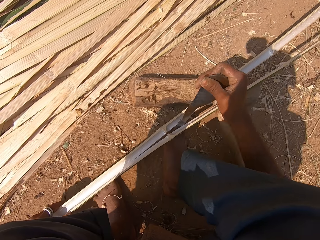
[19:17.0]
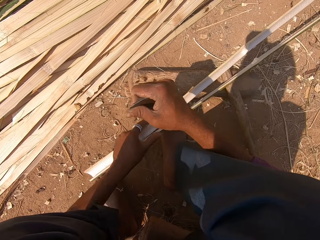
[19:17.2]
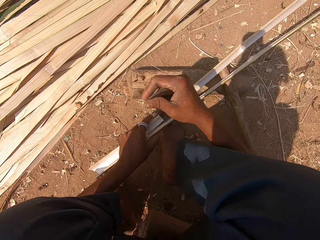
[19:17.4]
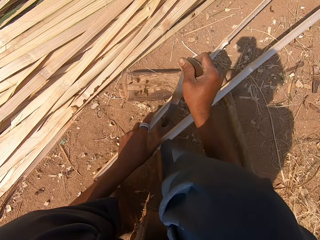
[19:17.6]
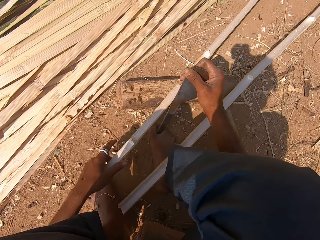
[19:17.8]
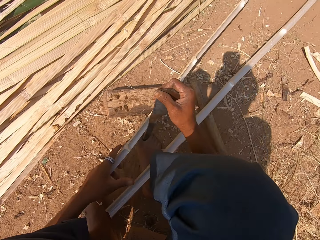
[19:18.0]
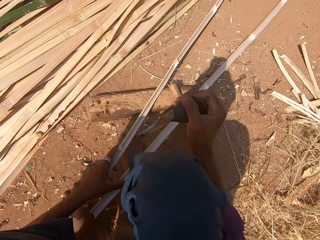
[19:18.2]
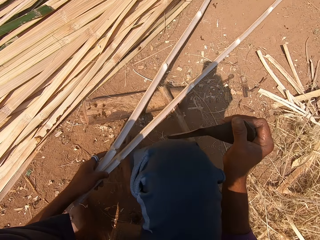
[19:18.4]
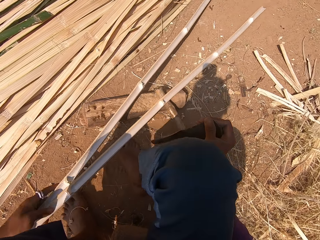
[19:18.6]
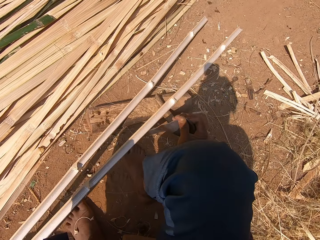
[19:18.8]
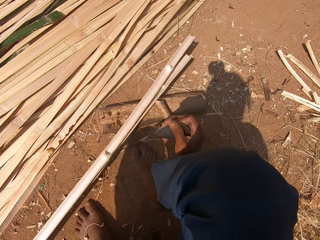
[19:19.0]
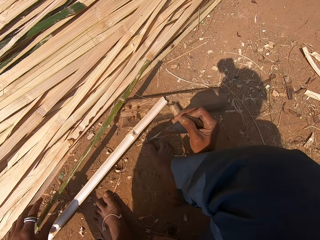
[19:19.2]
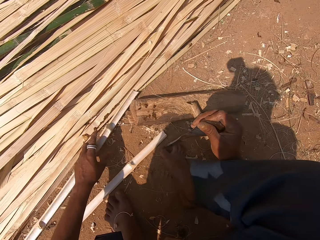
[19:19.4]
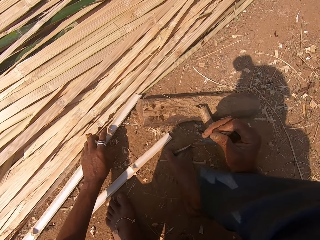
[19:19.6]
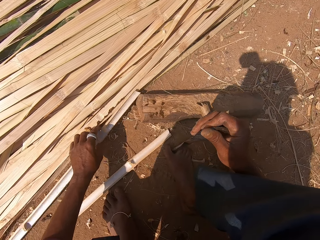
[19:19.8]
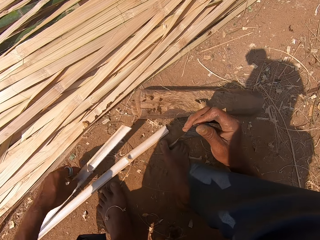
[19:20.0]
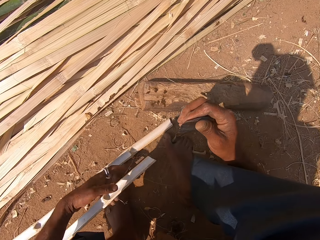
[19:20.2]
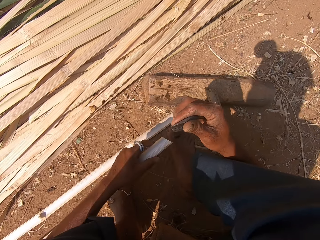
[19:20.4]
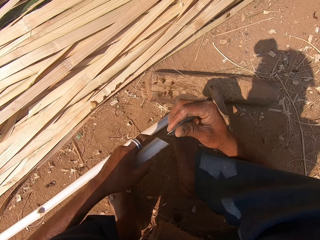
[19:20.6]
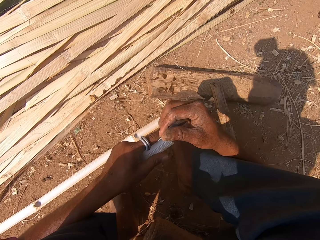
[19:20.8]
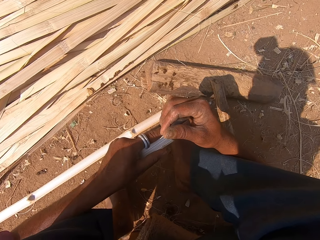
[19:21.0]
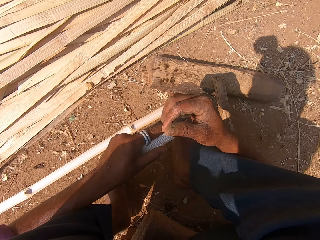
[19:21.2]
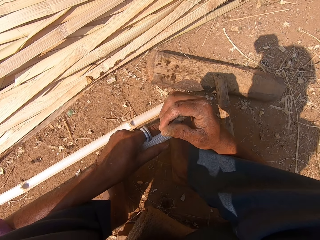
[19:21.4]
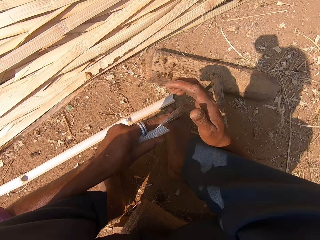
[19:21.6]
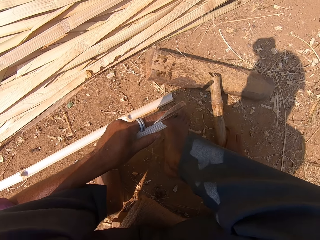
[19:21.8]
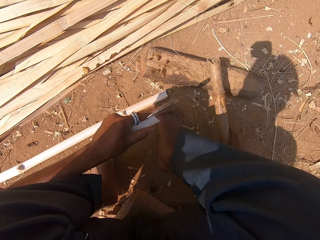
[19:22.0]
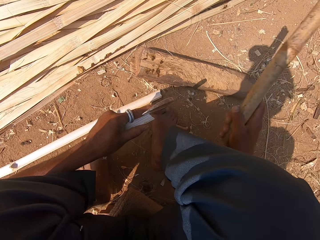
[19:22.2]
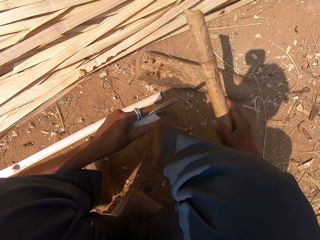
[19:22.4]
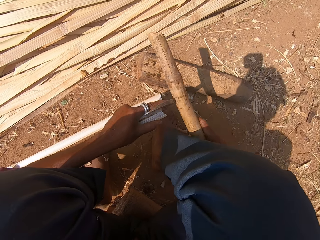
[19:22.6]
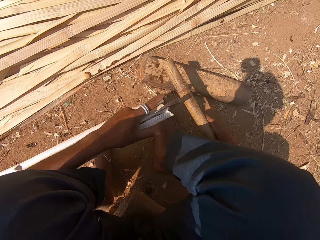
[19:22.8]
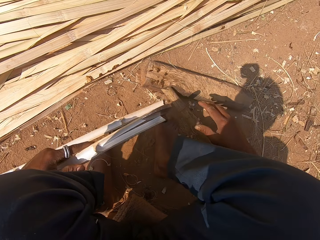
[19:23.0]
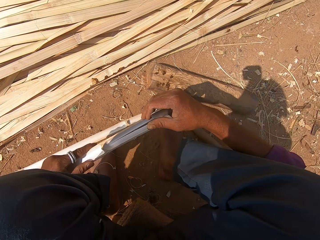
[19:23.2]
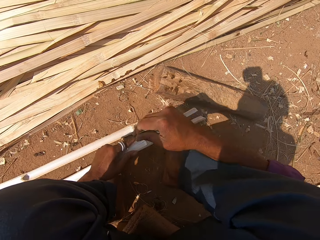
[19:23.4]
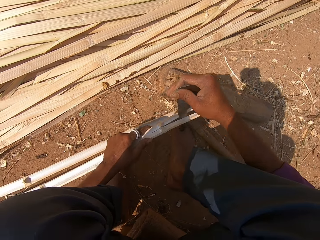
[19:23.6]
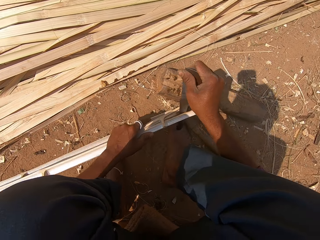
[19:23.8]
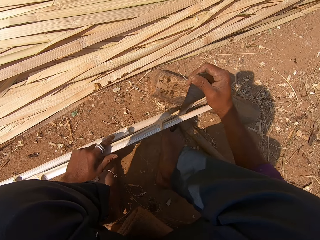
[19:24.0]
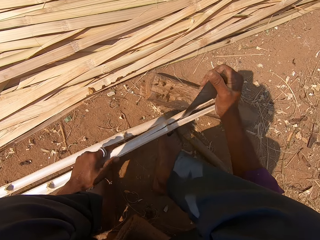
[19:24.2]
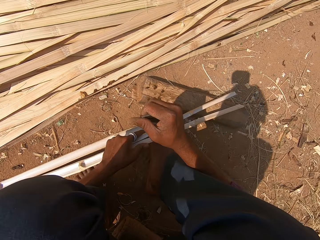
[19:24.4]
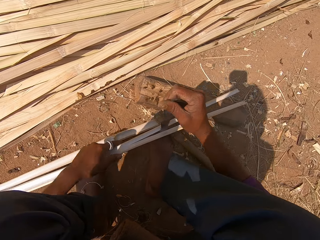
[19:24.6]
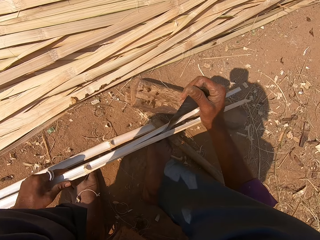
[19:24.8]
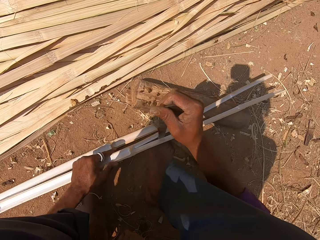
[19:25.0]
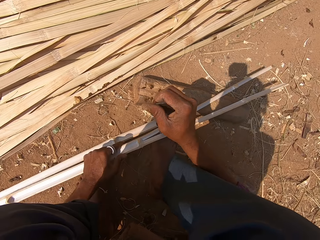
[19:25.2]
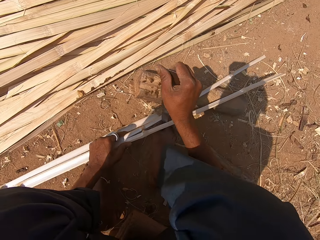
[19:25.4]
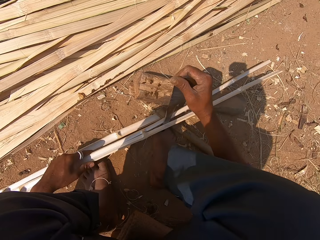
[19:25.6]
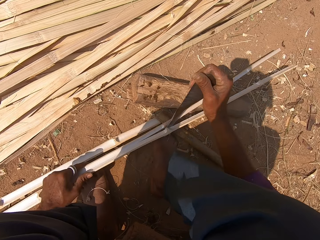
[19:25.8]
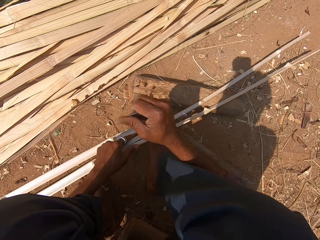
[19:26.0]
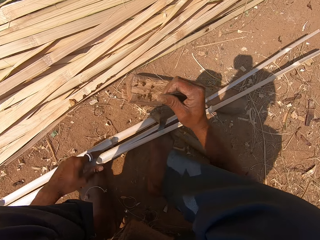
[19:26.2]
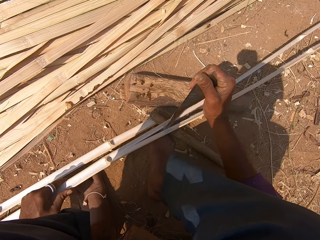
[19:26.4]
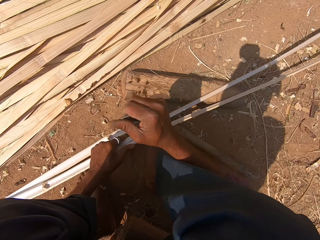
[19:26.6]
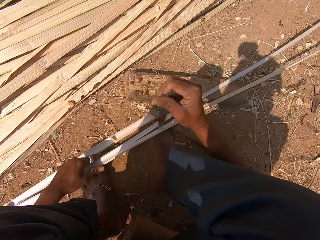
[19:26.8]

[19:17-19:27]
The camera wearer lifts the knife. He pulls the bamboo sticks. He places the knife on the ground. He moves the bamboo stick. He throws the bamboo sticks on the ground. He picks the bamboo stick. He holds the knife closer to the bamboo stick. He peels the bamboo stick. He picks up the dry piece of bamboo stick. He hits the knife with the dry piece of bamboo stick. He puts down the dry piece of bamboo stick. He cuts the bamboo stick with the knife. He peels the bamboo stick. He moves the bamboo stick with his left hand.

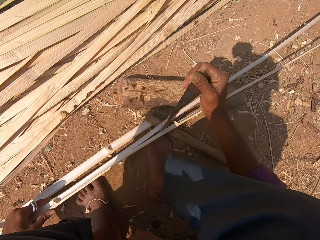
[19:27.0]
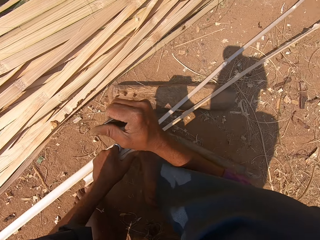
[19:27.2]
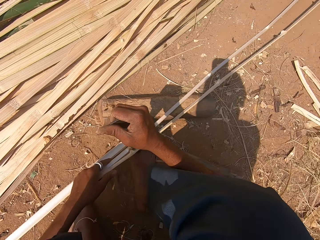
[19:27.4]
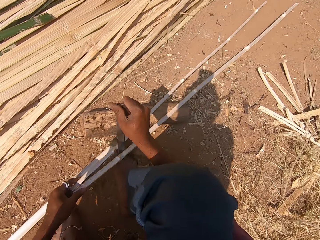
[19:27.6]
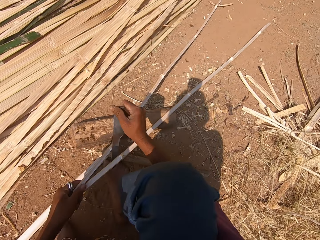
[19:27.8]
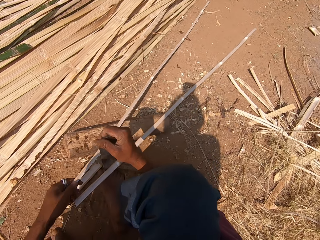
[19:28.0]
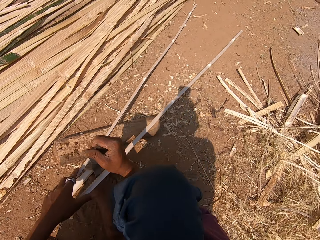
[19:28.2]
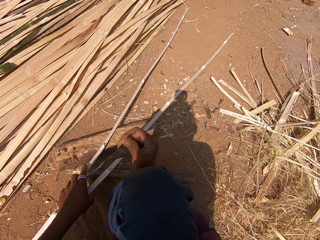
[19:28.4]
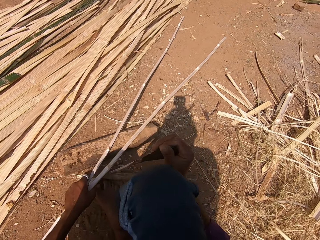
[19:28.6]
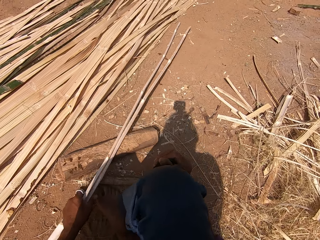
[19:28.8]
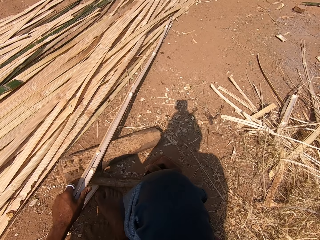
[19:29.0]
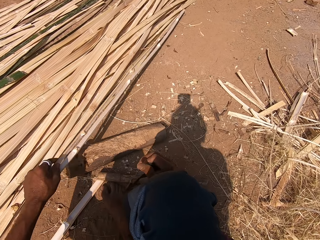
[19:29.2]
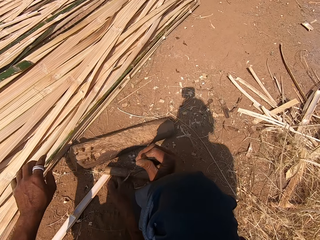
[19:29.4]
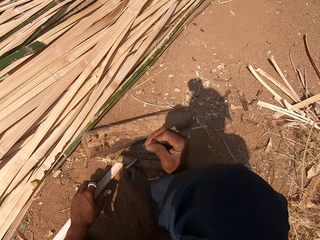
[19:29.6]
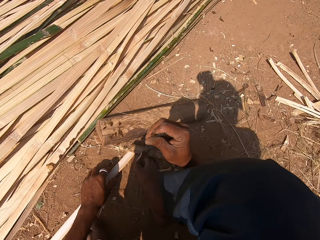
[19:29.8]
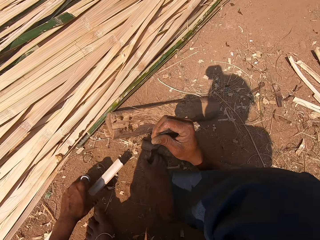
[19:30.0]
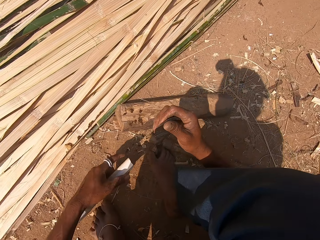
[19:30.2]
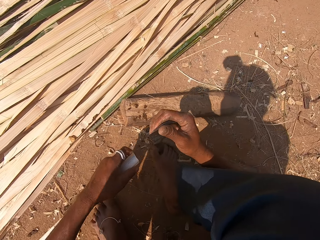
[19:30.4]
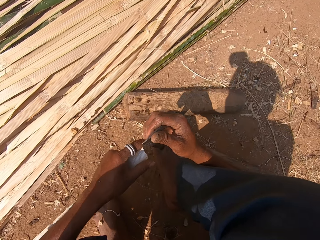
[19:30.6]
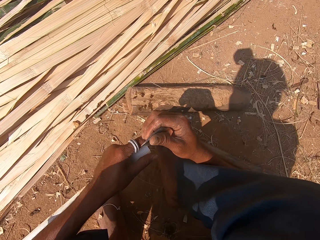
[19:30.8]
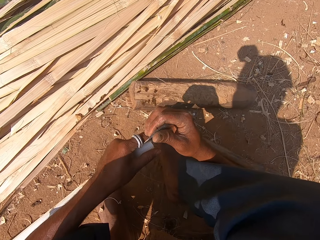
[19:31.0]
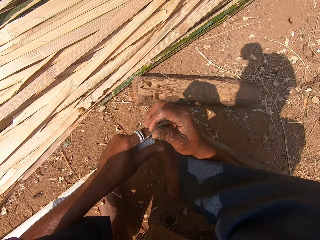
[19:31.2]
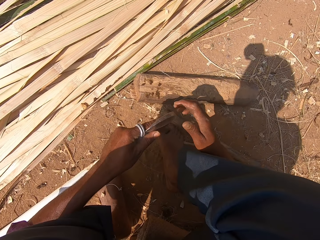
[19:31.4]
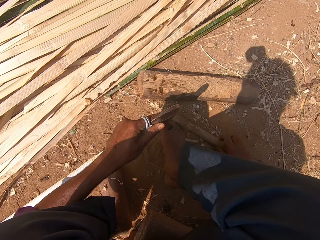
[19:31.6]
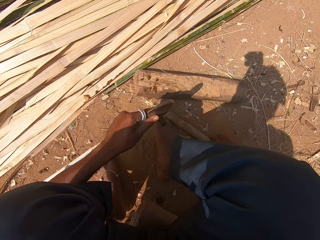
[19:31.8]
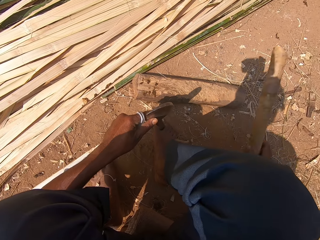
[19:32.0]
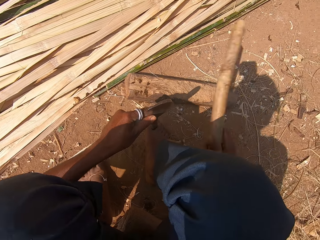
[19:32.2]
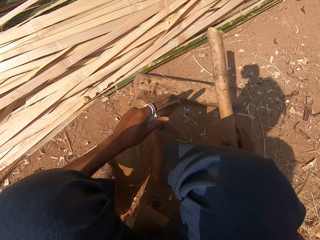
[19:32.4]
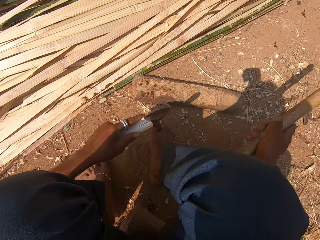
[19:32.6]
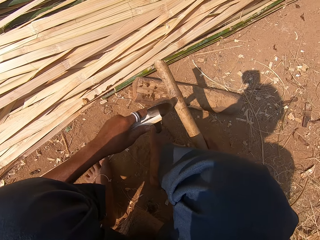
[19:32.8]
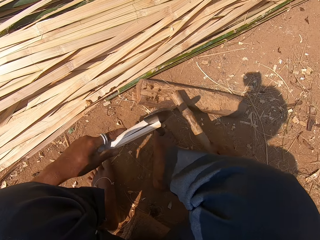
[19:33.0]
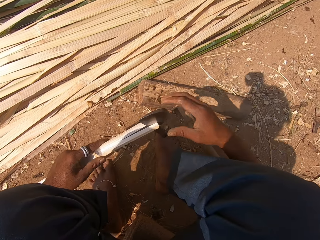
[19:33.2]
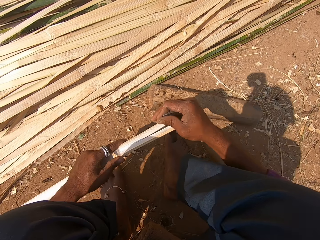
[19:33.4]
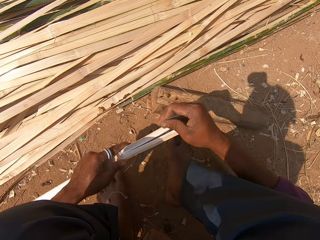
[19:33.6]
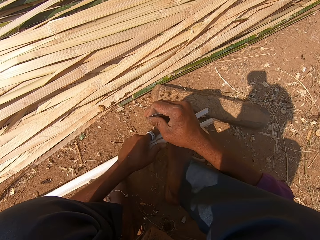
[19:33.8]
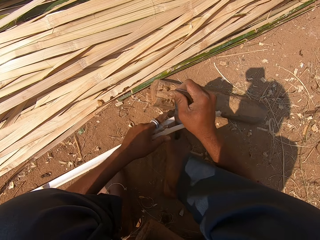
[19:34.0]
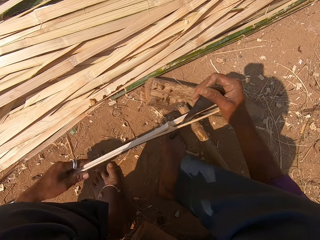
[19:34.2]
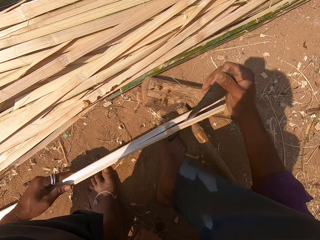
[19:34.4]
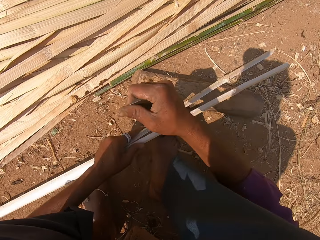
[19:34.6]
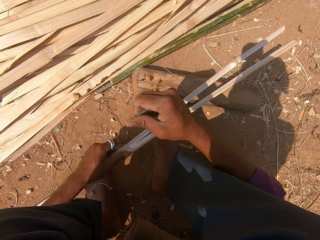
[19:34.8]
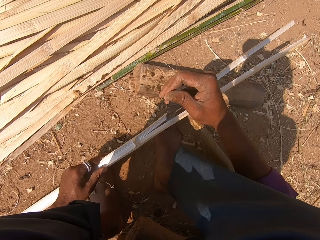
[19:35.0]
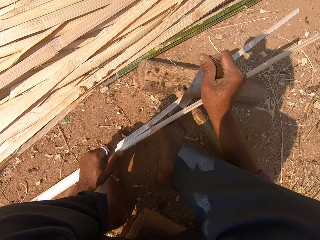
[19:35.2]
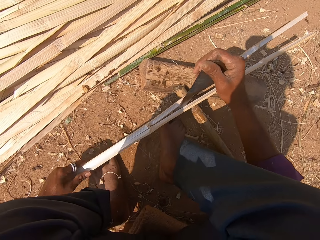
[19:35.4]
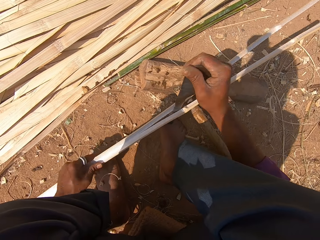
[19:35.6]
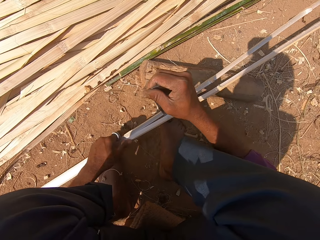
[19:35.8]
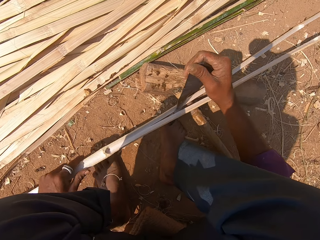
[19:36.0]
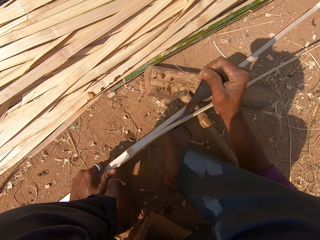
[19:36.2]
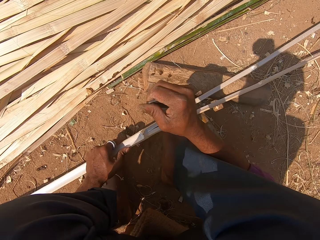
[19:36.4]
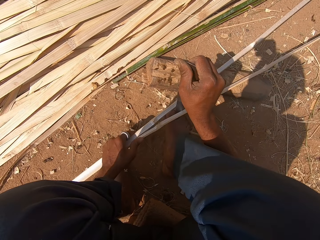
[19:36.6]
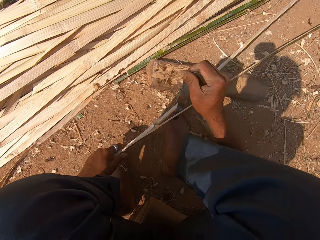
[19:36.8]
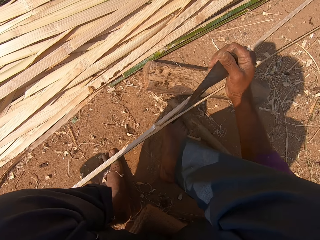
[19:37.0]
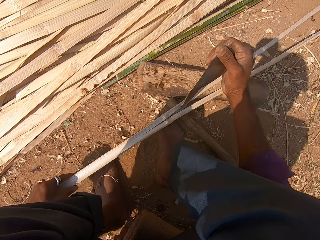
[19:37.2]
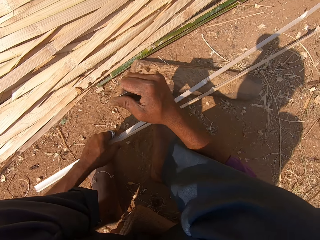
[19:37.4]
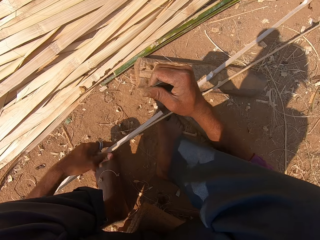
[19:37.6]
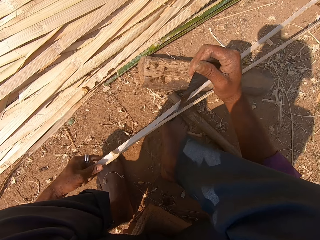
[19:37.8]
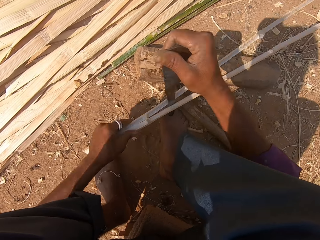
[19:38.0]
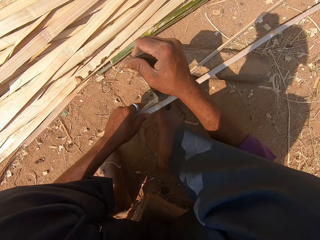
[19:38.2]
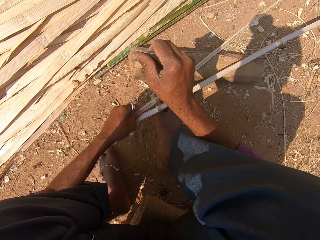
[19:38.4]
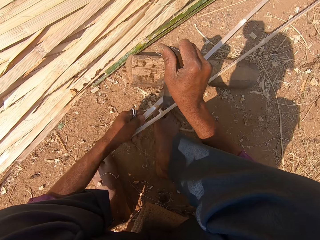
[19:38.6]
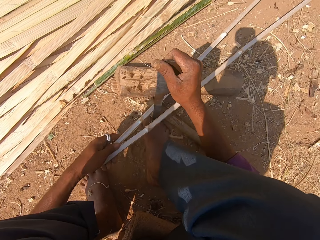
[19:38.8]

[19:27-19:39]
The camera wearer lifts the knife. He holds the bamboo stick. He picks the sticks. He holds the knife. He drops down the bamboo sticks on the ground. He picks the bamboo stick. He holds the knife closer to the bamboo stick. He peels the bamboo stick. He picks up the dry piece of bamboo stick. He hits the knife with the dry piece of bamboo stick. He puts down the dry piece of bamboo stick. He cuts the bamboo stick with the knife. He peels the bamboo stick. He moves the bamboo stick with his left hand.
